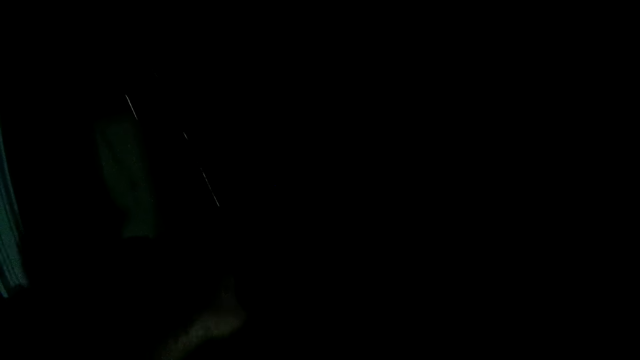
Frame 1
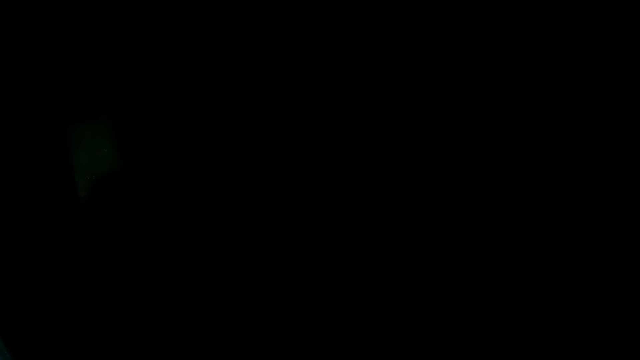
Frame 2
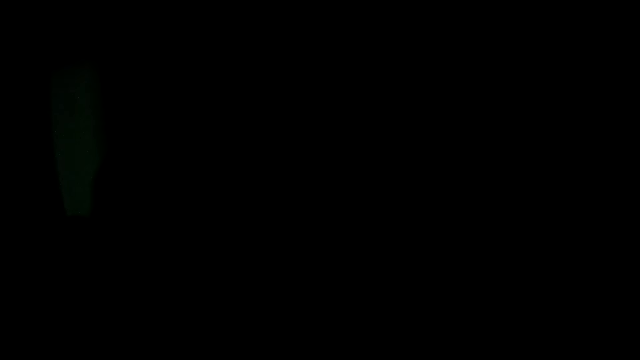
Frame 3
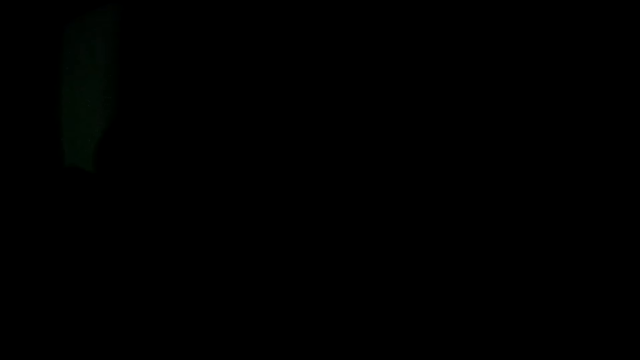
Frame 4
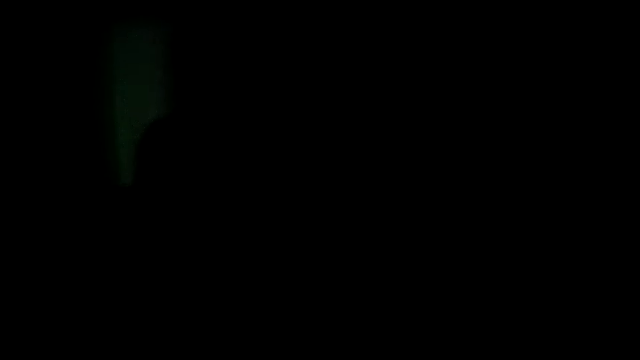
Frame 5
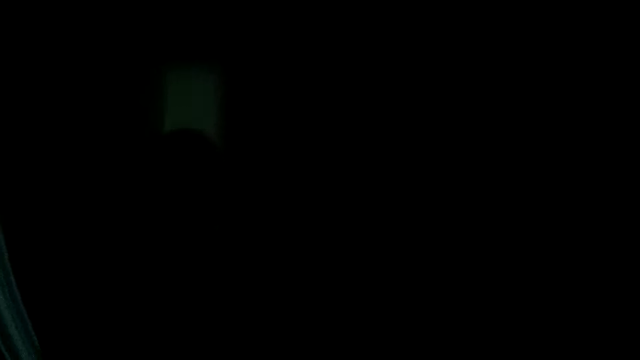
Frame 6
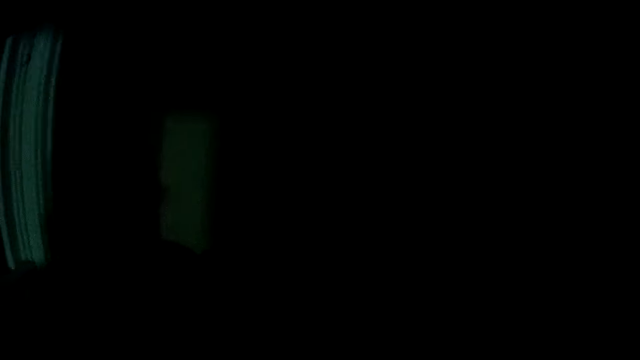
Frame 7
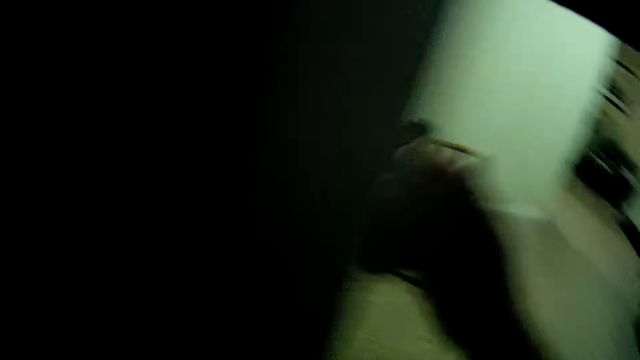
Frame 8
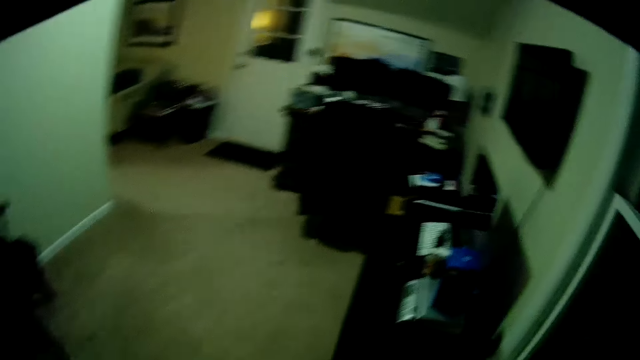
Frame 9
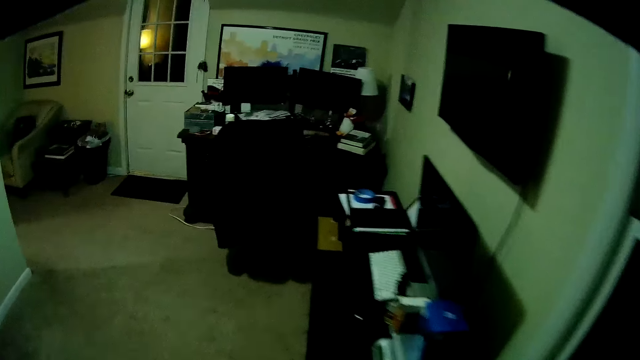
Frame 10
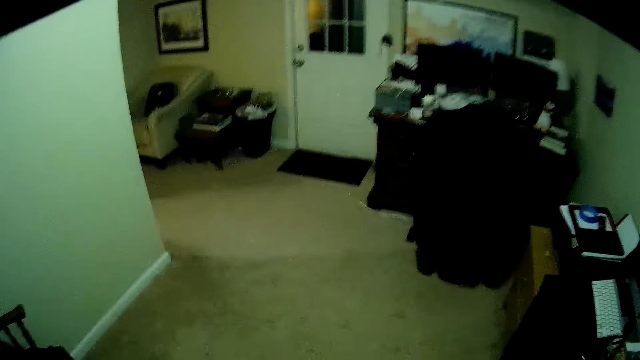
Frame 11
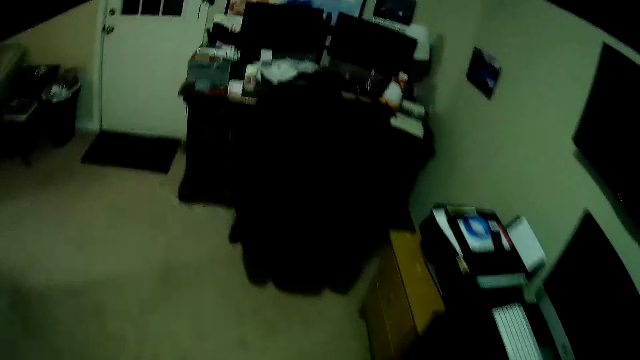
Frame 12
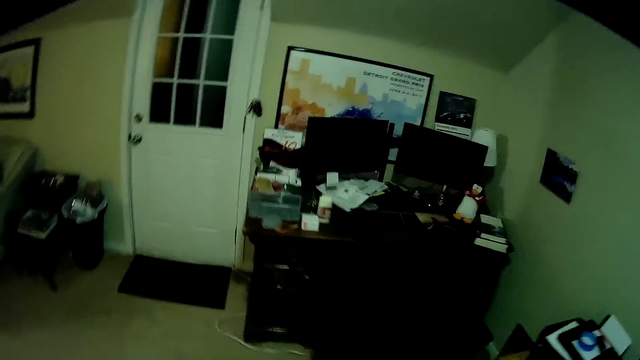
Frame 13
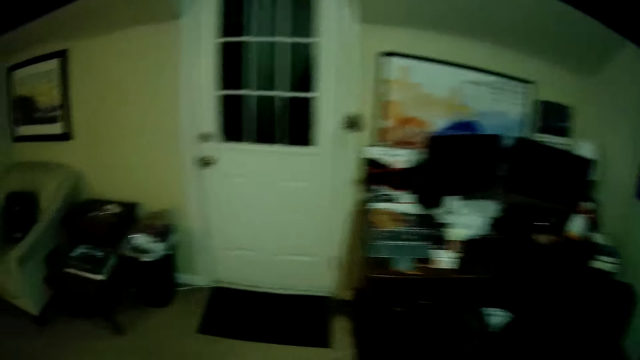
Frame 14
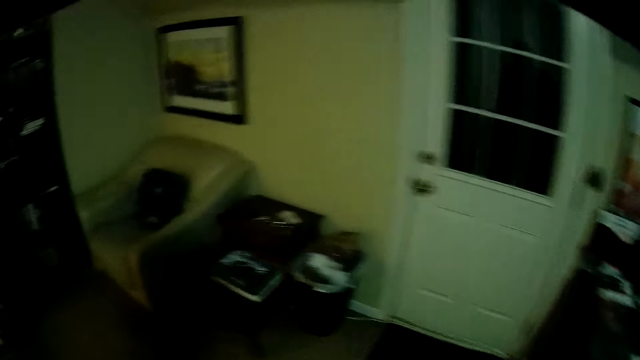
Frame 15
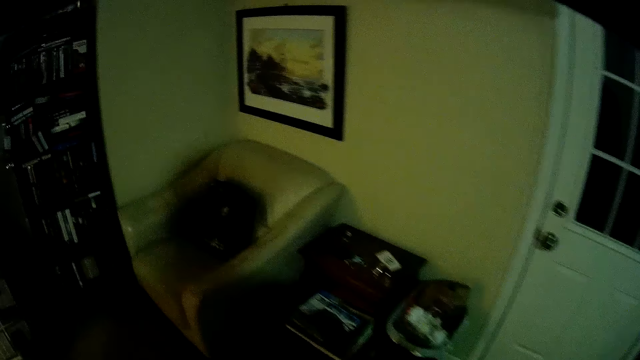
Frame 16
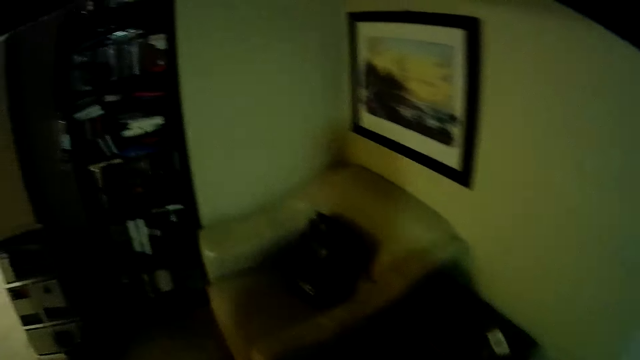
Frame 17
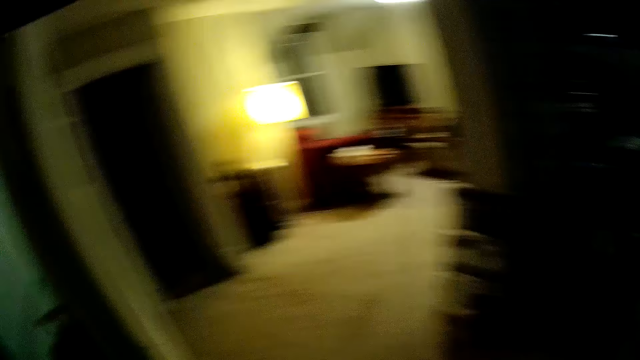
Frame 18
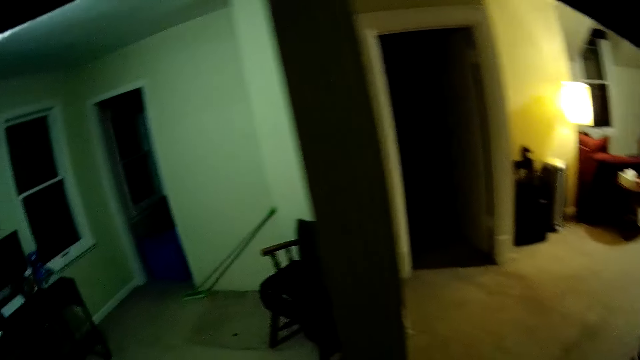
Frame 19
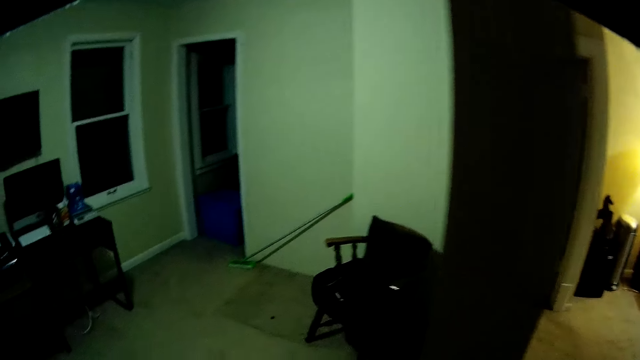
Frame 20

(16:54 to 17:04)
The camera wearer drops the aerial on something. They walk around the house.

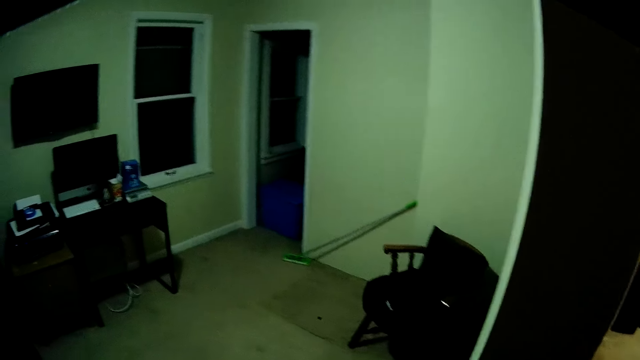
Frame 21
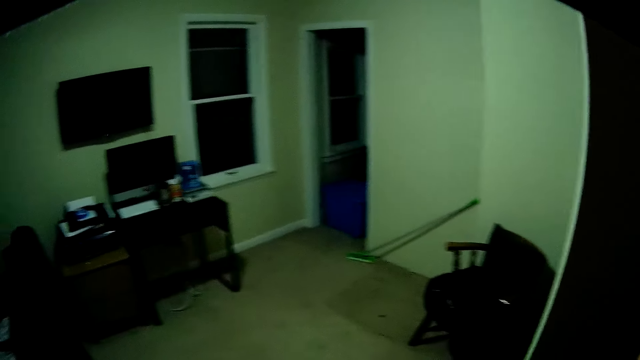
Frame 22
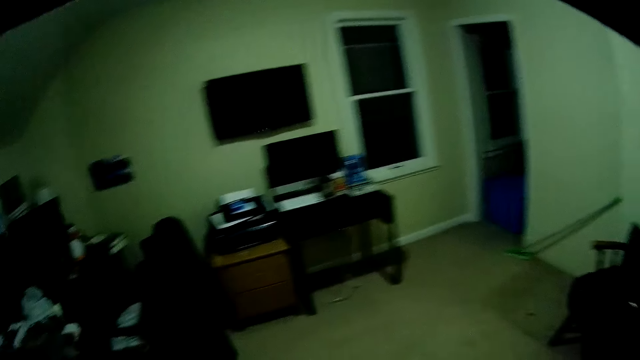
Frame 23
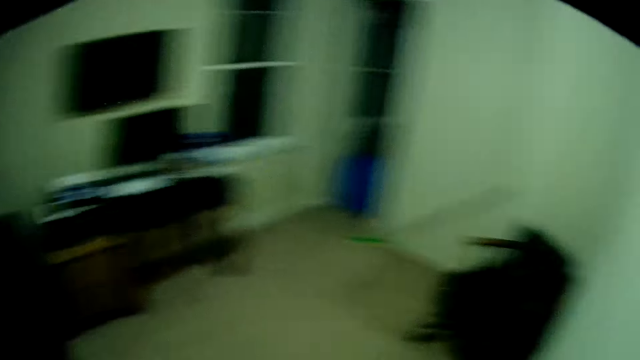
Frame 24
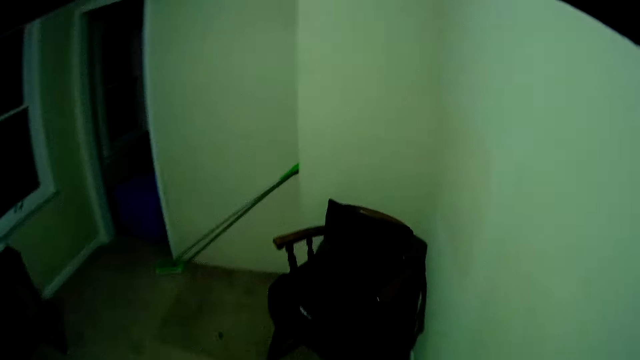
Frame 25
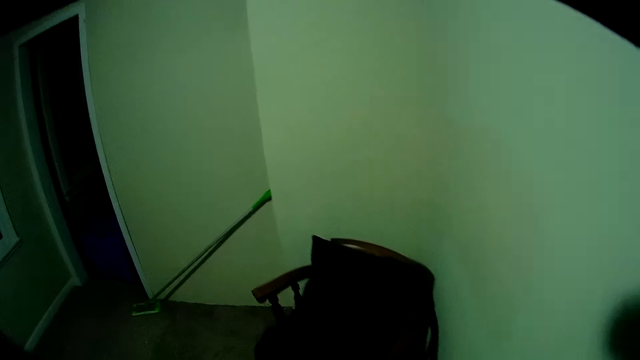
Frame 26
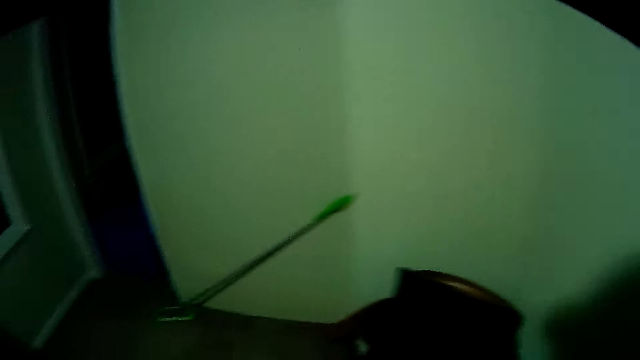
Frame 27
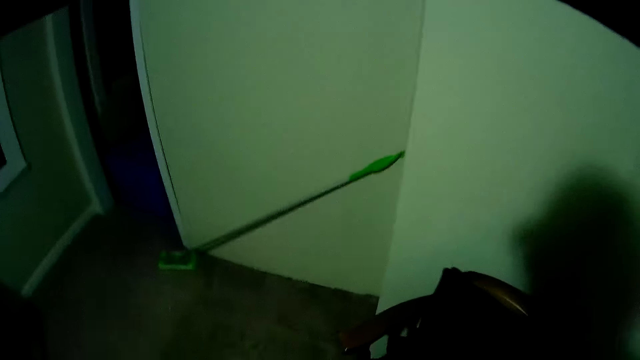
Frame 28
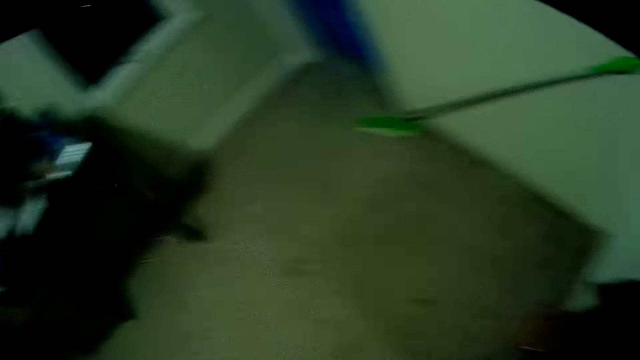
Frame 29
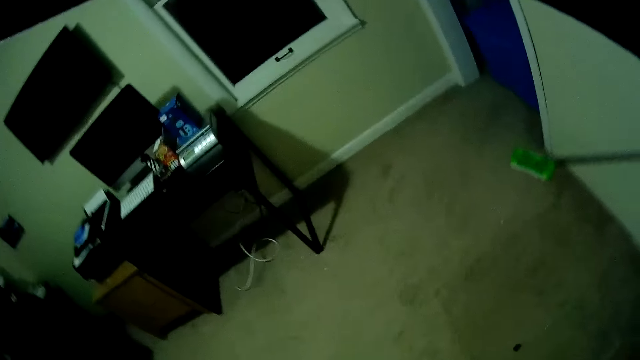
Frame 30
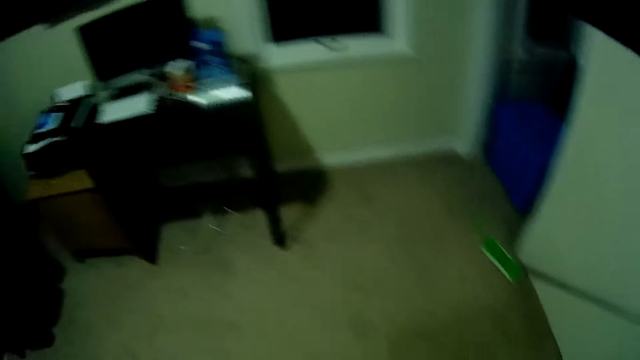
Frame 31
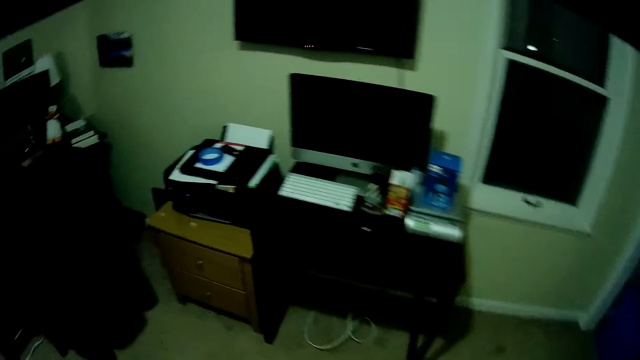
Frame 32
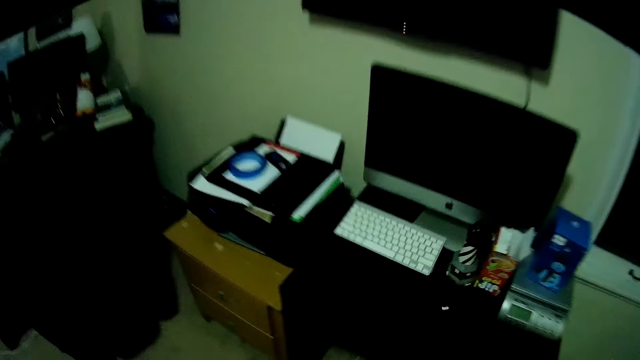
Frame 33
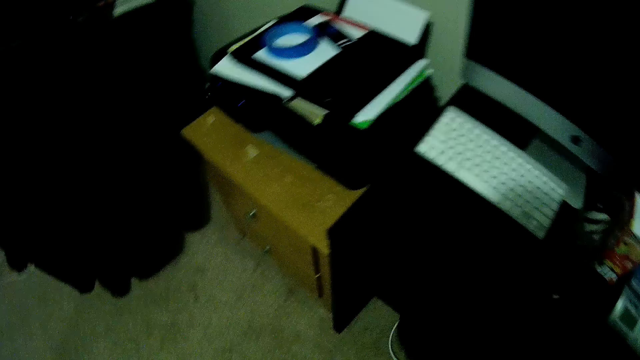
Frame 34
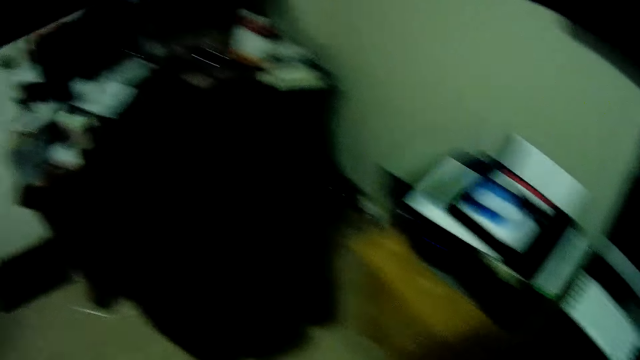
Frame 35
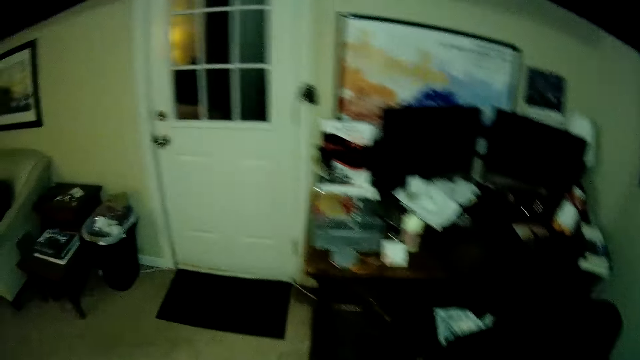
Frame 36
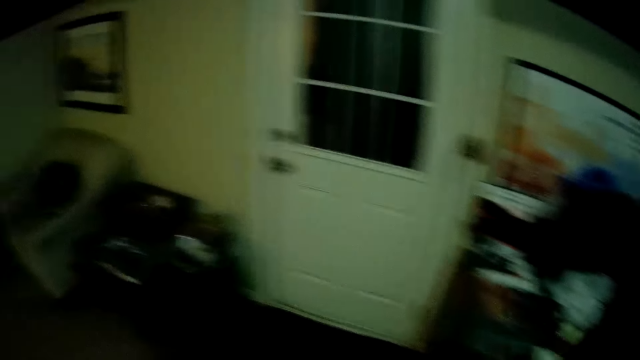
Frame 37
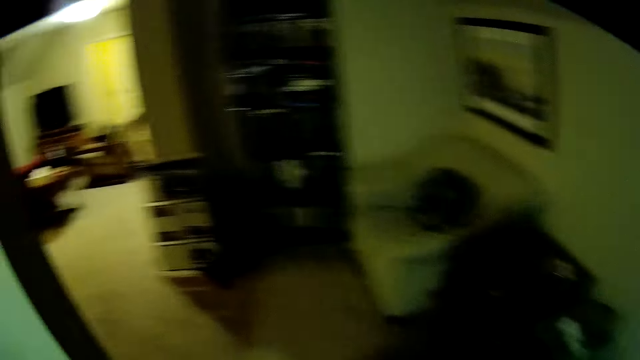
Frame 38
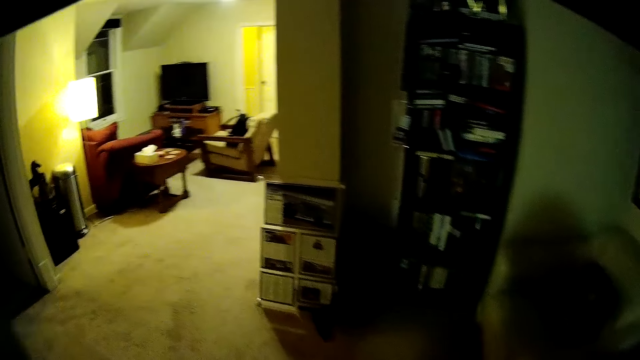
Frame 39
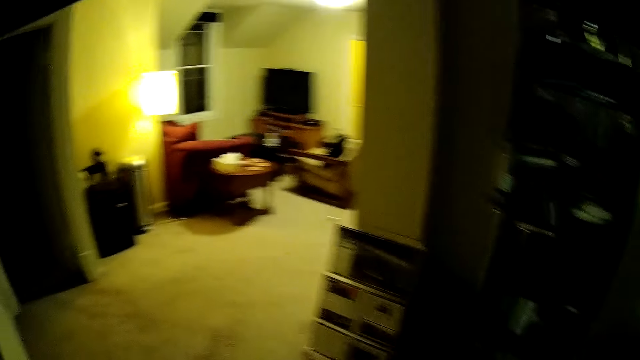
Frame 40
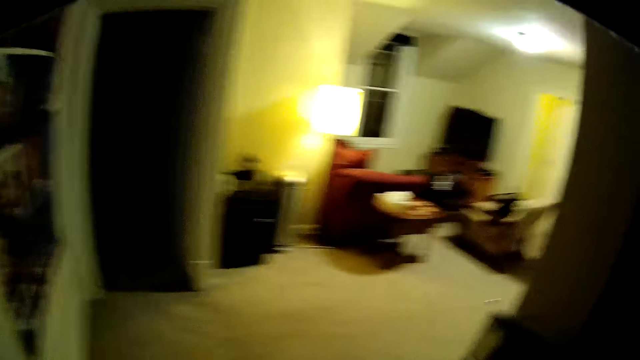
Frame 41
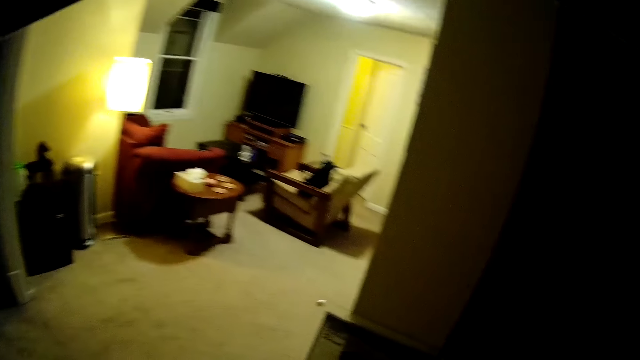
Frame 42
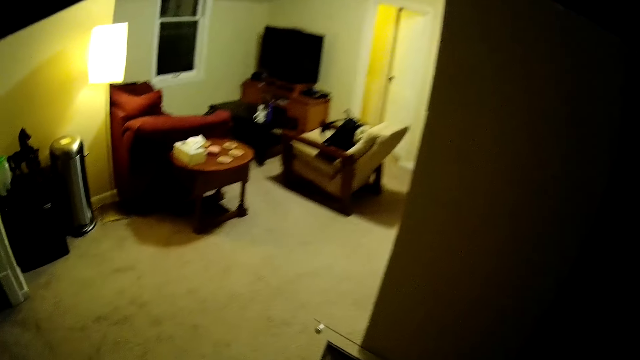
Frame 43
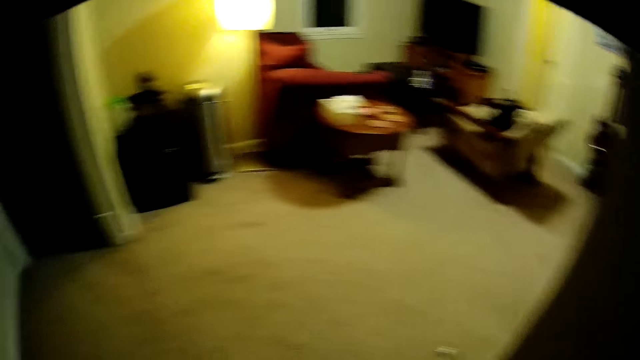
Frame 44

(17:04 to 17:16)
The camera wearer looks around. They take something from the seat near the room corner. They drop something under the TV stand in the room. They walk around the house.
